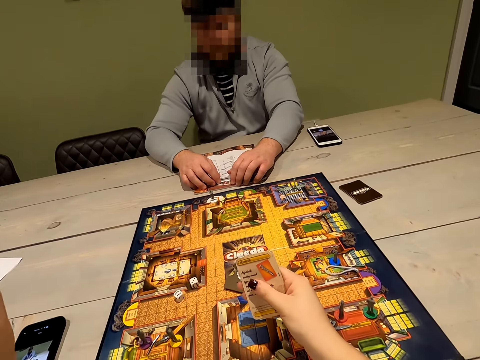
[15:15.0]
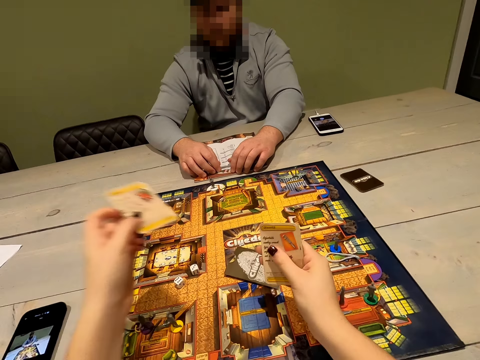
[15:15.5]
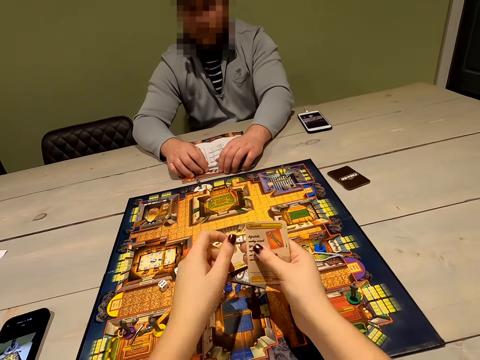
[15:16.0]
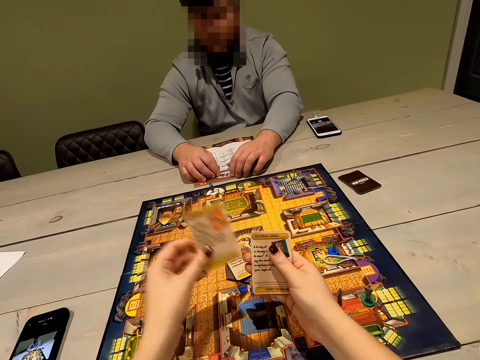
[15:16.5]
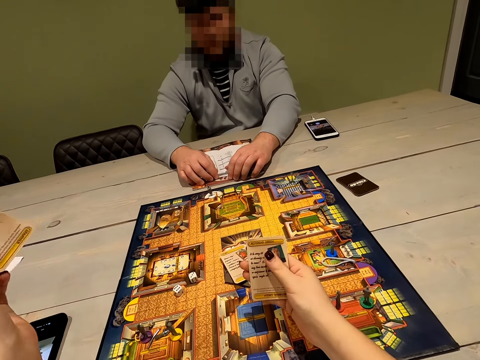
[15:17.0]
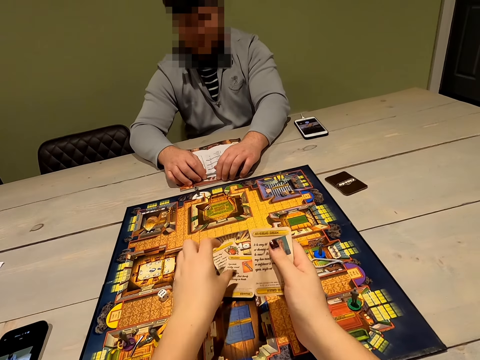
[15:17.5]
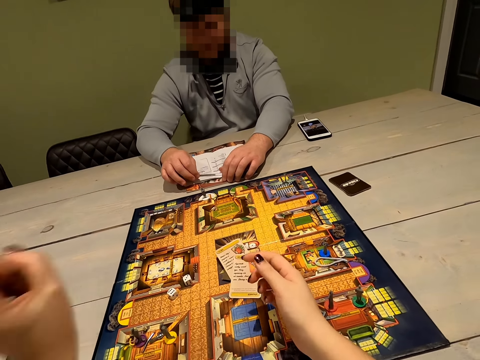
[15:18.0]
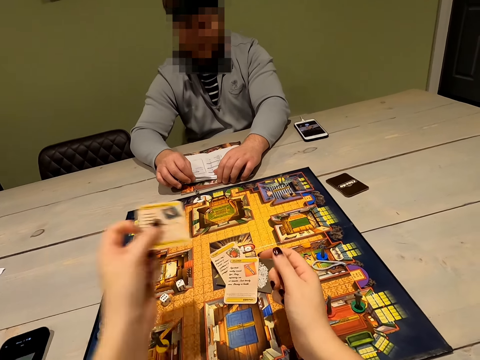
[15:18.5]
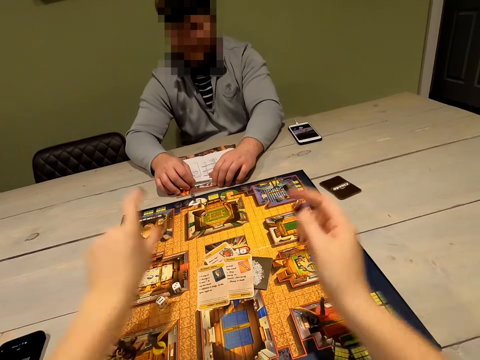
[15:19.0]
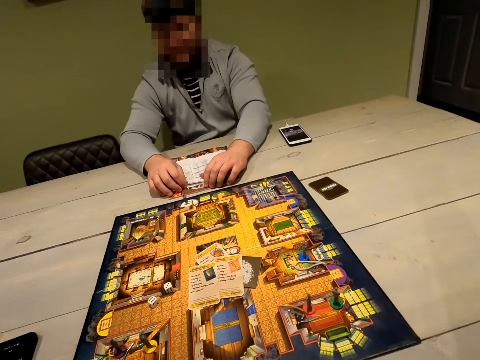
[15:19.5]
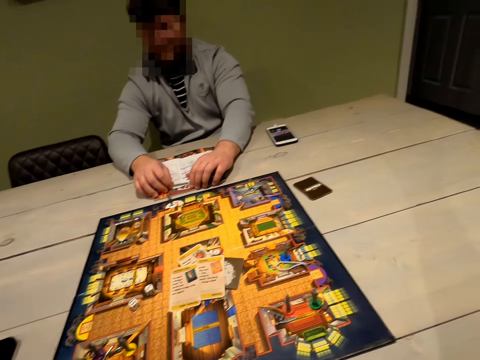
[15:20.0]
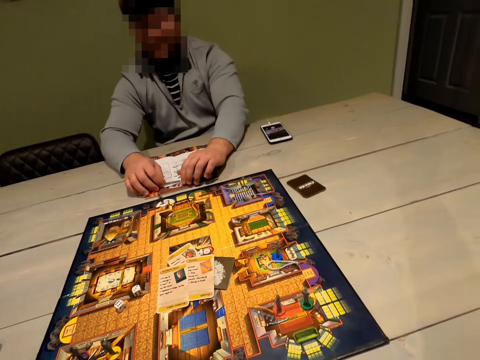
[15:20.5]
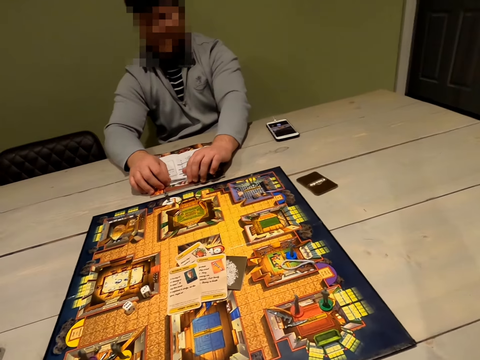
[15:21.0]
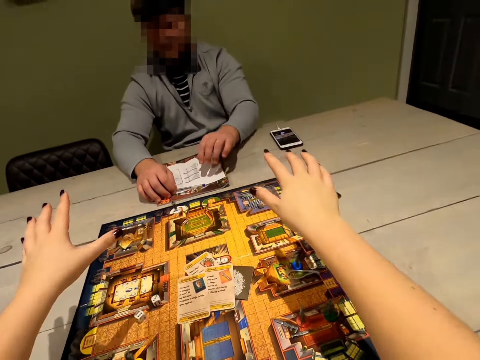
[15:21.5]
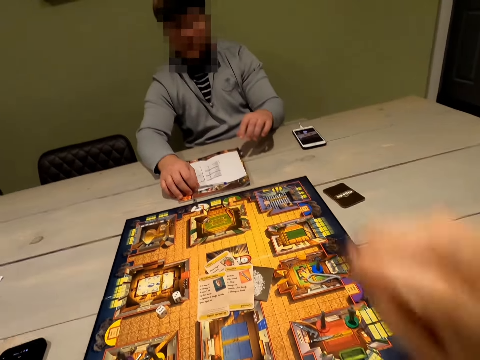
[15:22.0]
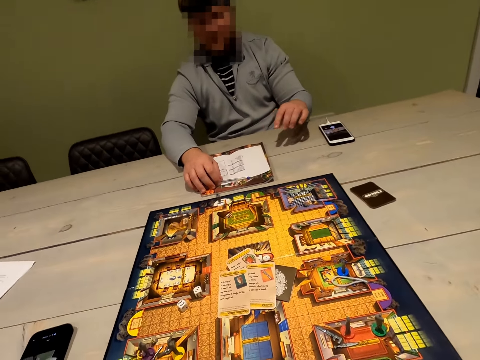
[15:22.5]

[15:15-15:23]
The camera wearer puts the cards on the board game.
